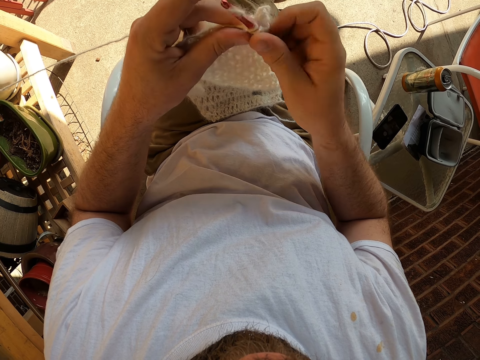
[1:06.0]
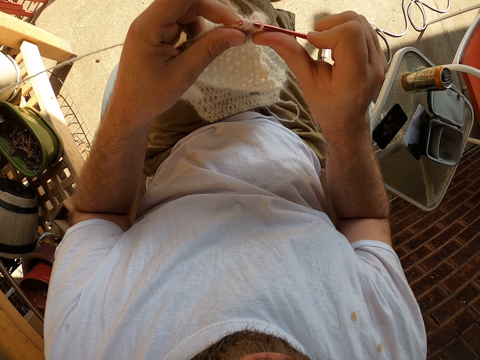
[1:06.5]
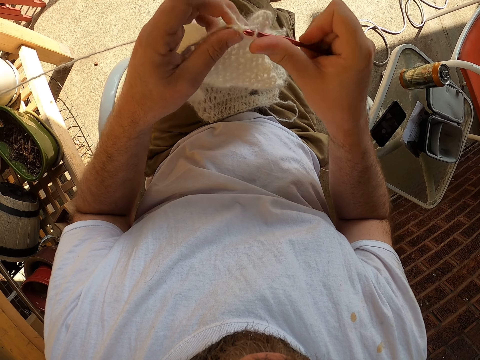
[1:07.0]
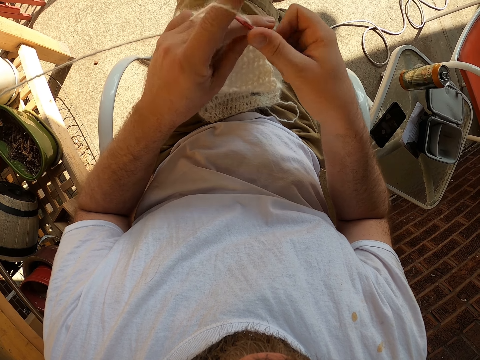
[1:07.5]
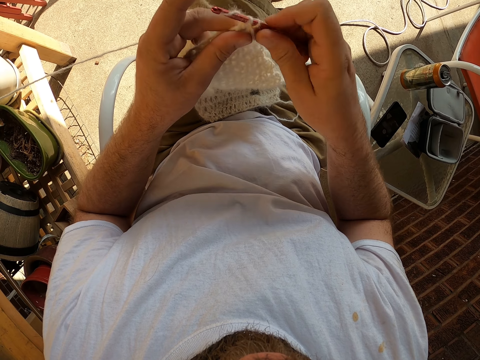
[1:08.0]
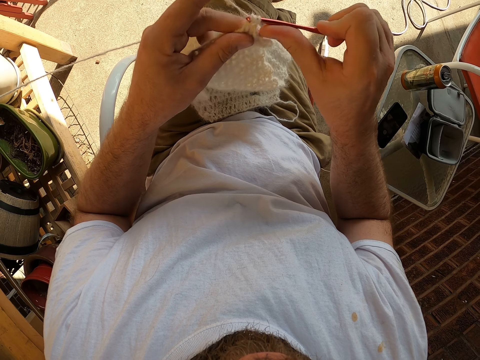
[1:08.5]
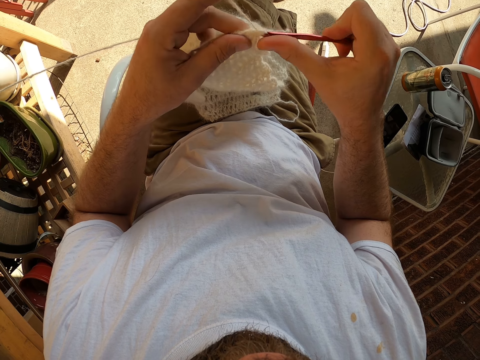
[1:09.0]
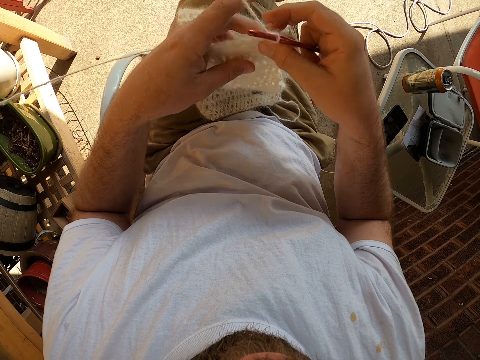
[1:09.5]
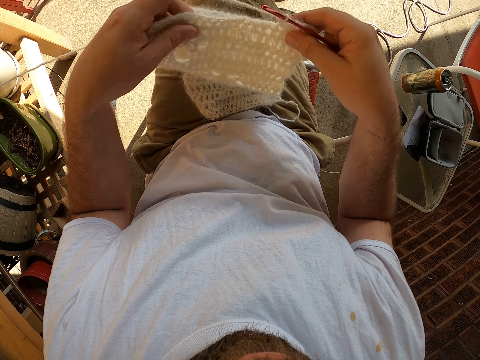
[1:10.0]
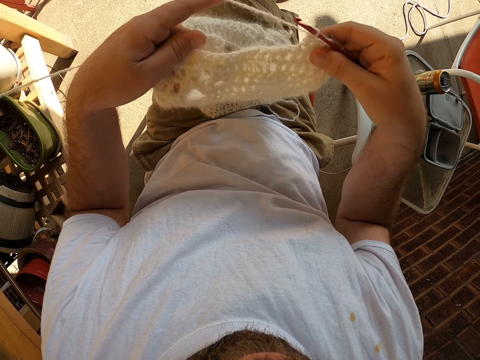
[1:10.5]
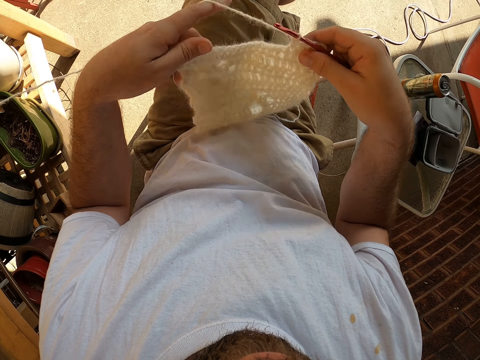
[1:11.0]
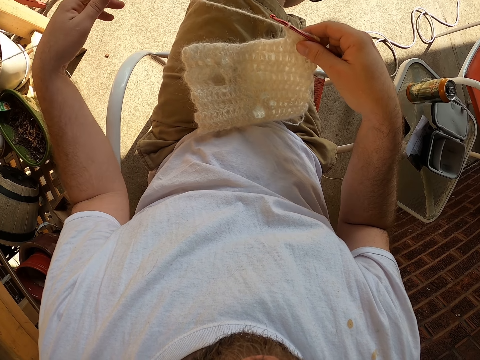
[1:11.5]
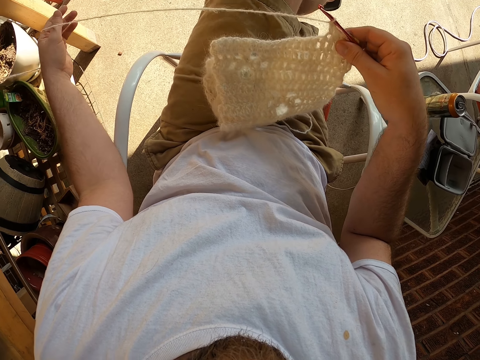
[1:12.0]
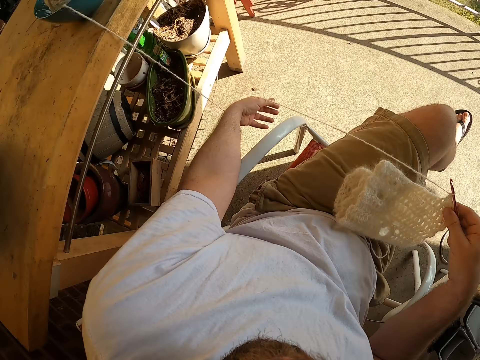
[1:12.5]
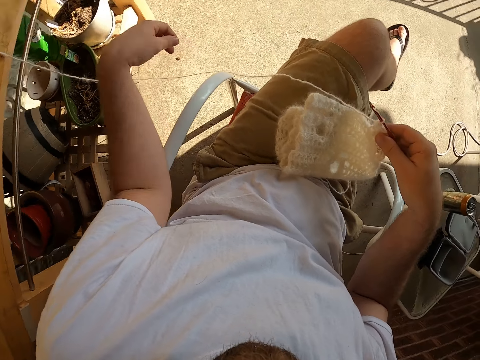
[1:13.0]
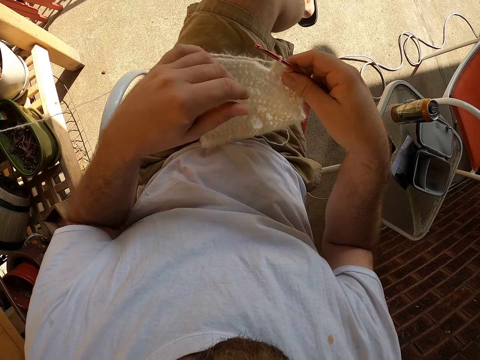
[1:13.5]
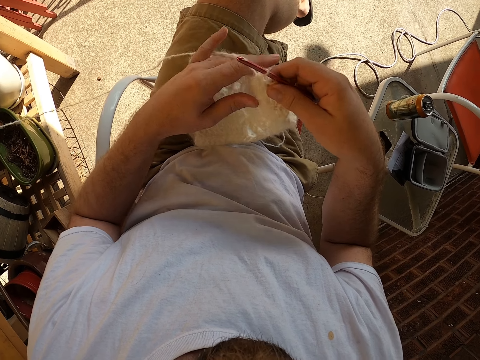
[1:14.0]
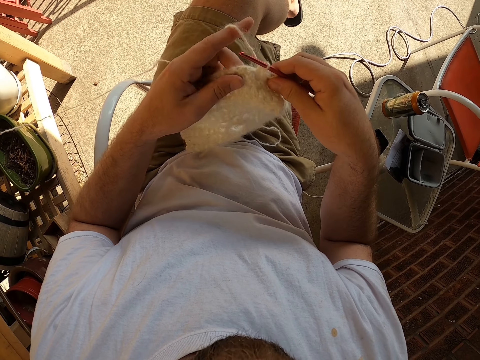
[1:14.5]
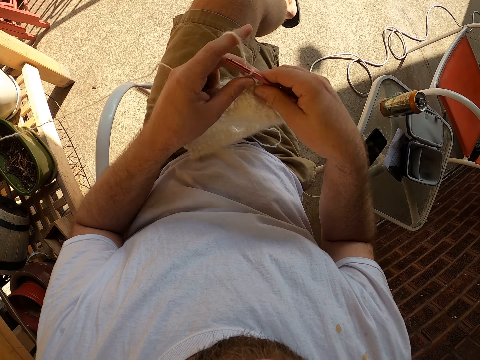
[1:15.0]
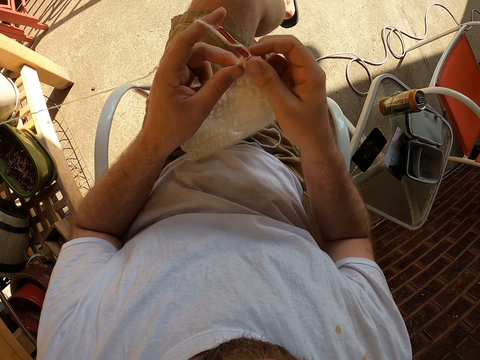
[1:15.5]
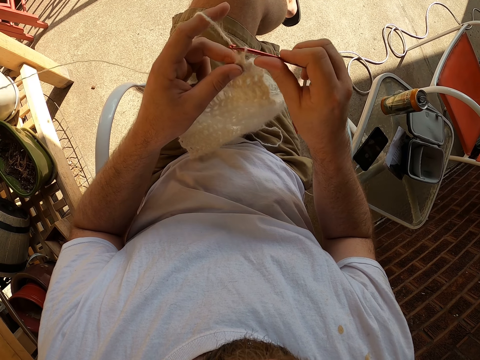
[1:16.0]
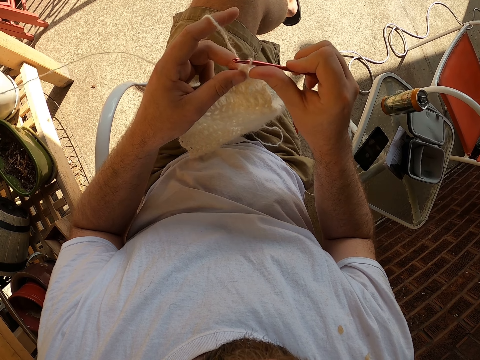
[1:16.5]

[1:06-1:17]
The camera wearer adjusts the fabric. He holds the crochet at both ends with his two hands. He places the crochet on his lap. He adjusts the yarn with his left hand. He turns to his left. He looks at the crochet on his lap. He holds the crochet with his left hand. He crochets with the yarn.

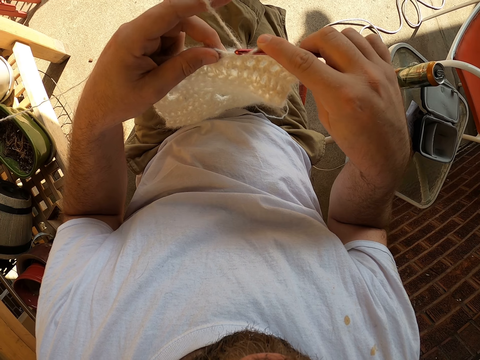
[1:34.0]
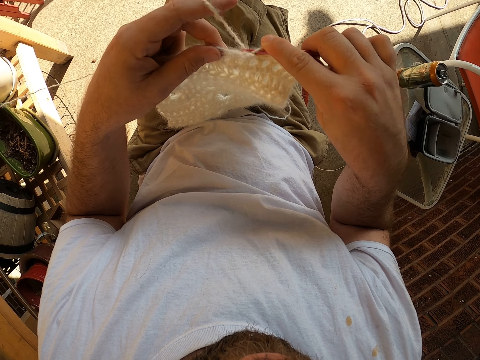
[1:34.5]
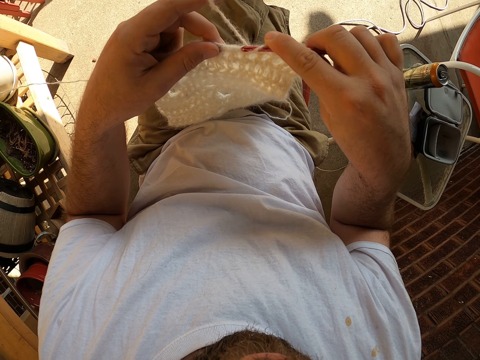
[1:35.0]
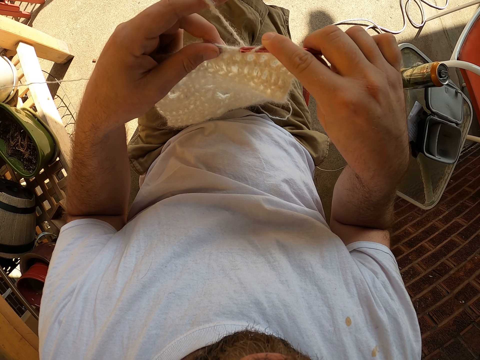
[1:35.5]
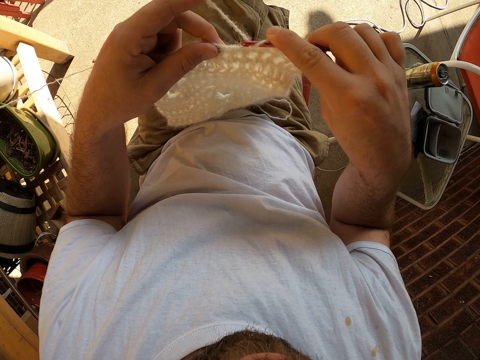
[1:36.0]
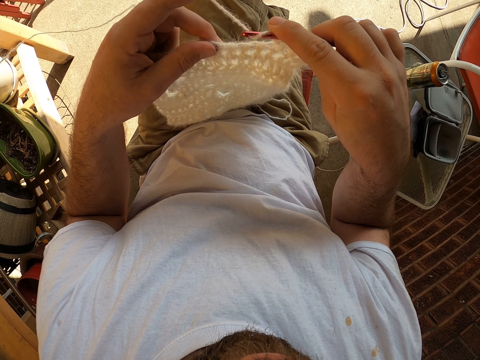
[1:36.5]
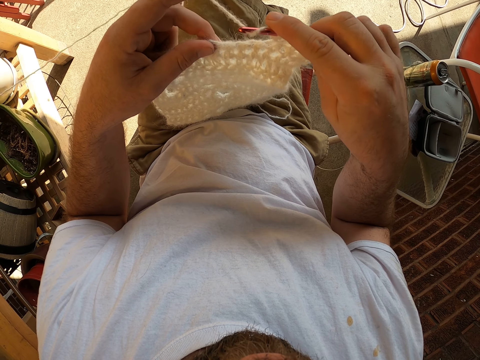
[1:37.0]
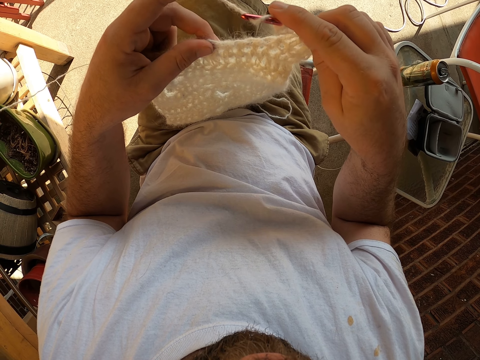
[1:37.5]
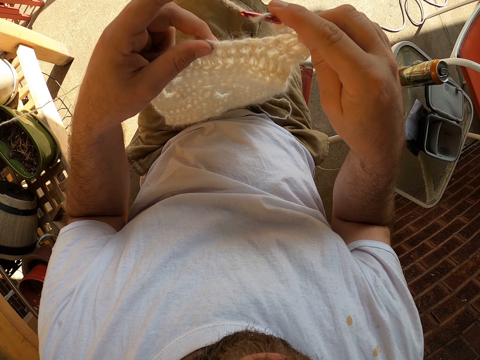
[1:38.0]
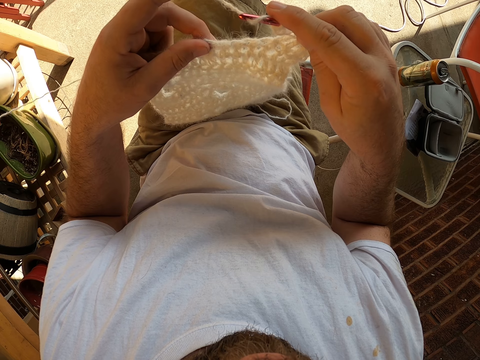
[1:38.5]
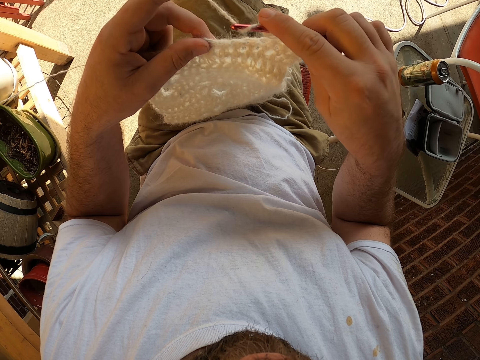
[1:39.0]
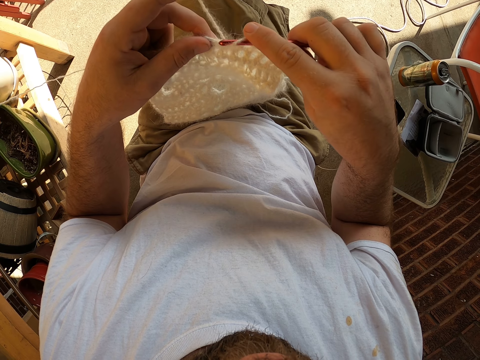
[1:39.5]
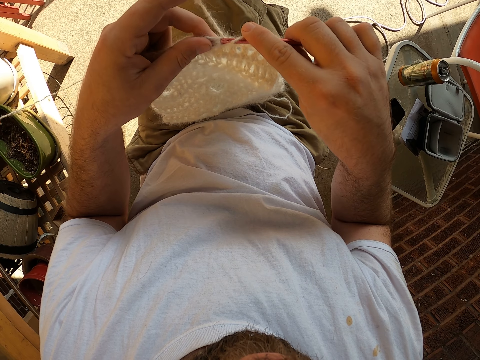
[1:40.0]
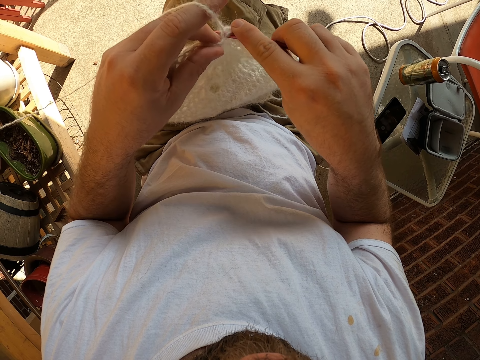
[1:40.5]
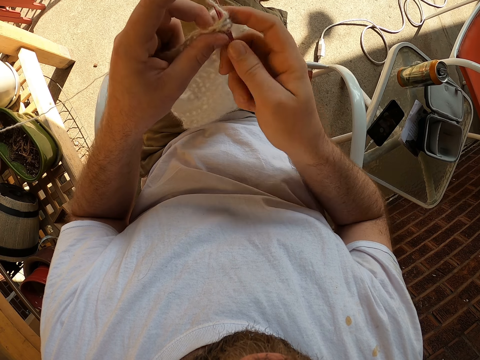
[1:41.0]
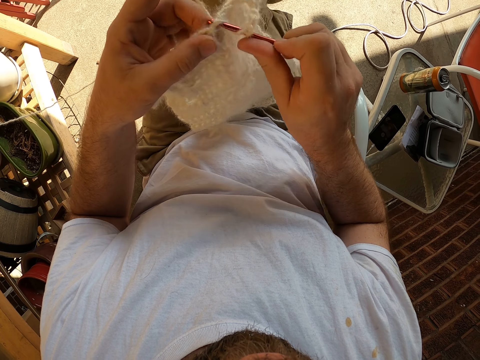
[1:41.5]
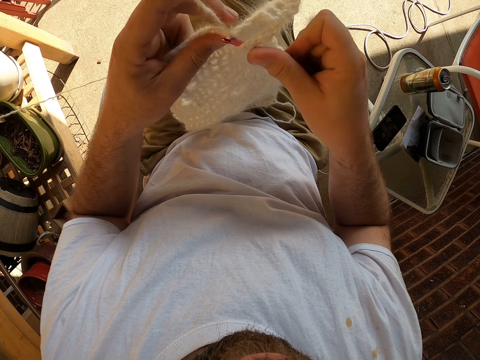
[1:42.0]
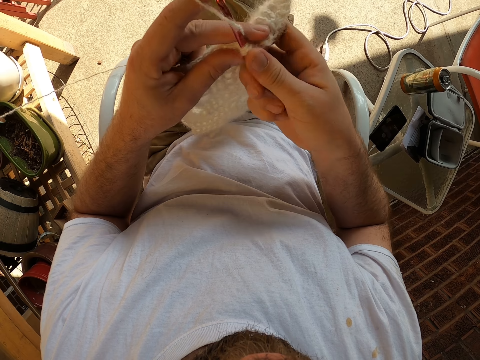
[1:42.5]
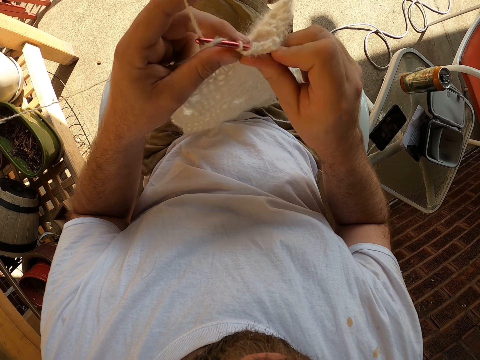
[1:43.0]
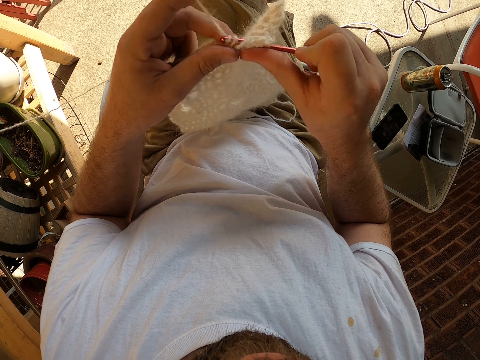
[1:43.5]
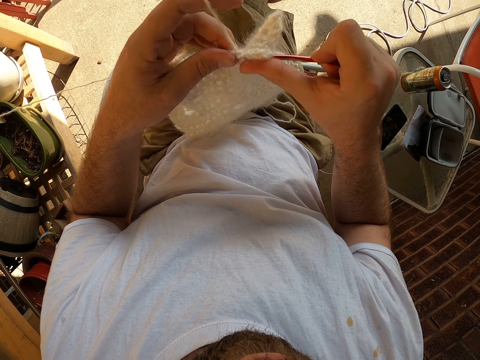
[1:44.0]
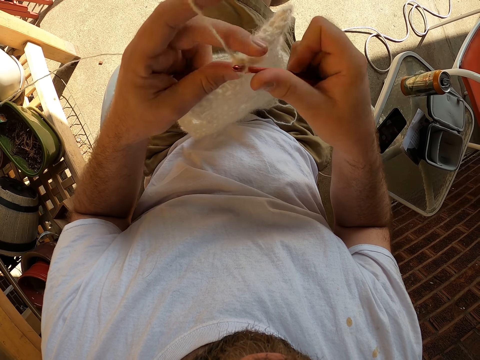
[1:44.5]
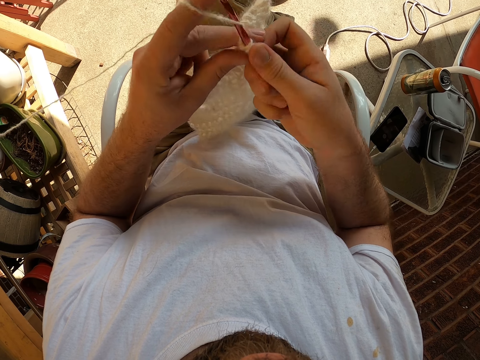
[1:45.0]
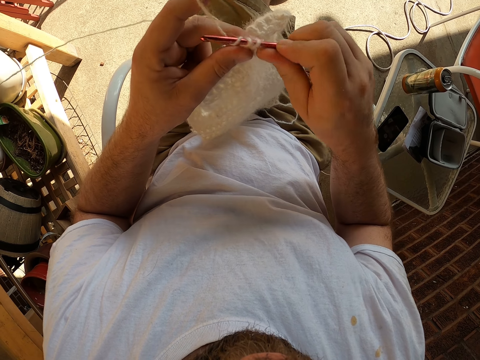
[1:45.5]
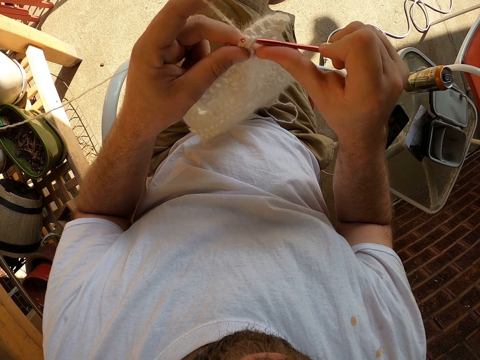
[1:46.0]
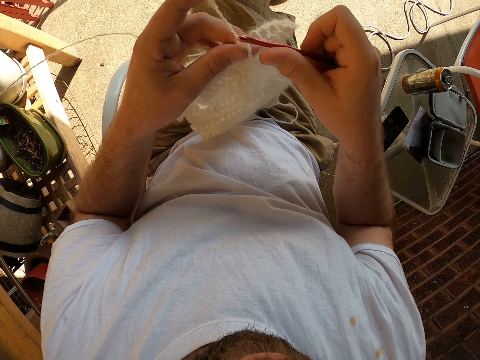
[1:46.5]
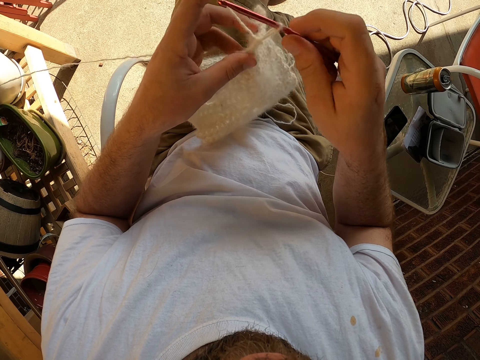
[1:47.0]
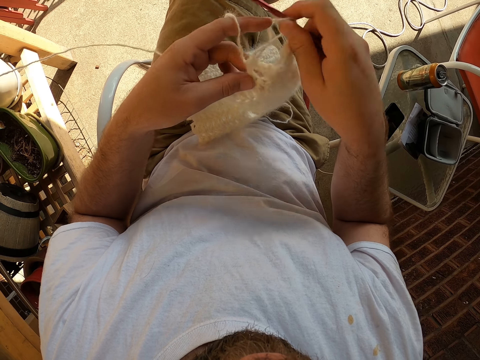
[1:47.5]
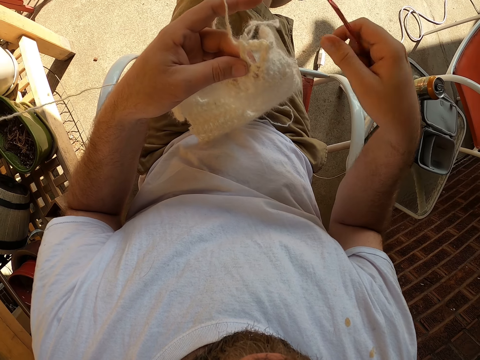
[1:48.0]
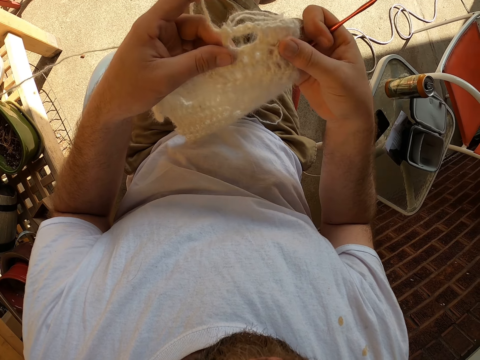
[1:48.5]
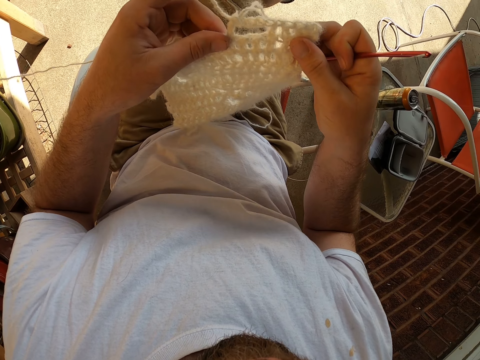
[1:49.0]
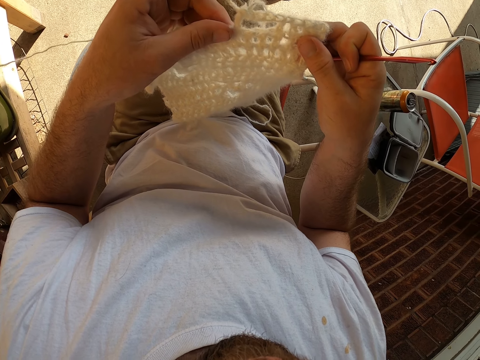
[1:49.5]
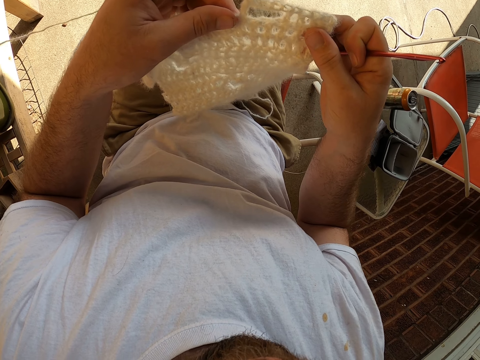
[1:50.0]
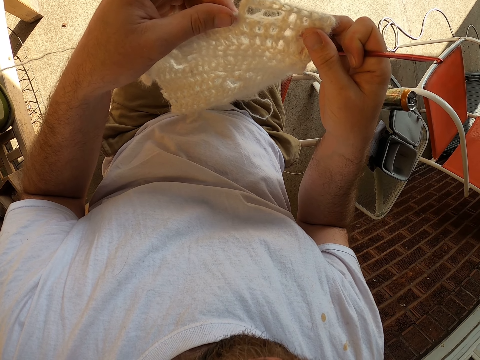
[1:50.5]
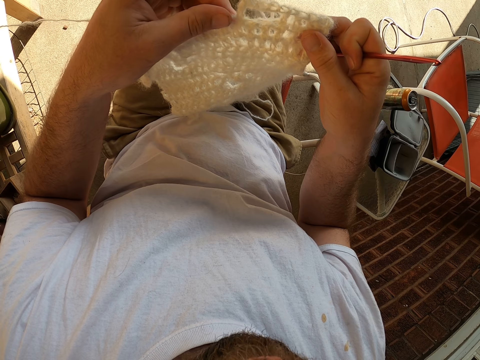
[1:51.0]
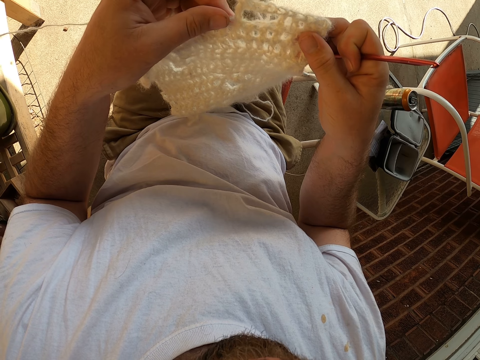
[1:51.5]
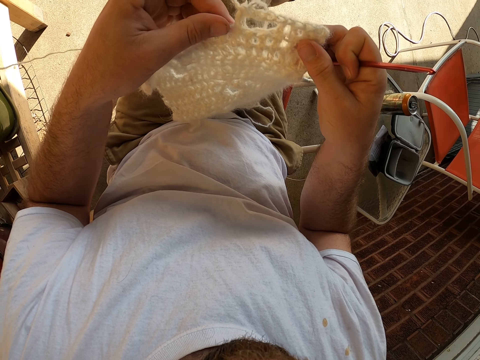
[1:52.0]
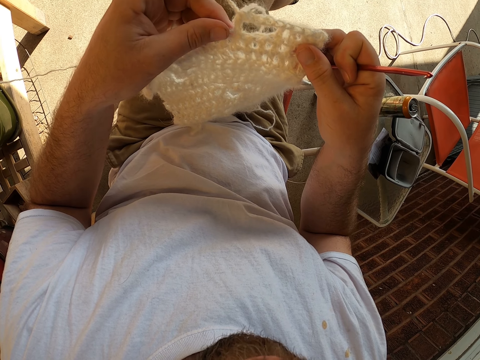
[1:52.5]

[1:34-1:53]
The camera wearer attempts crocheting with the yarn. He crochets with the yarn. He holds the crochet with his two hands. He looks at the crochet in his two hands.
